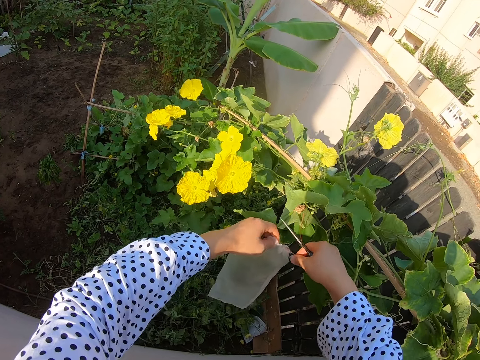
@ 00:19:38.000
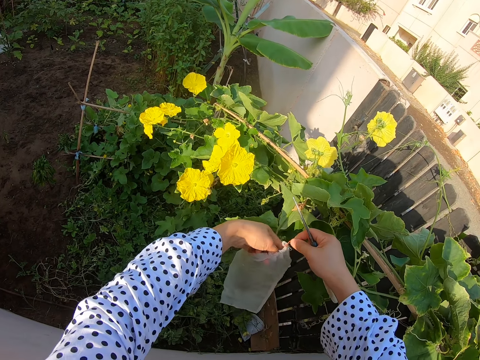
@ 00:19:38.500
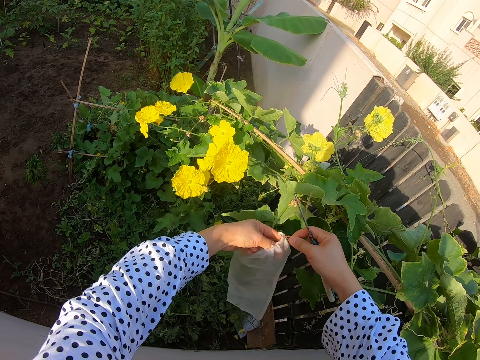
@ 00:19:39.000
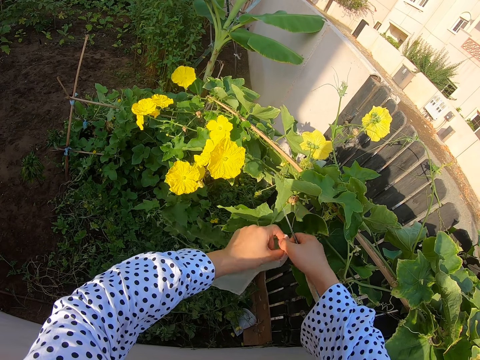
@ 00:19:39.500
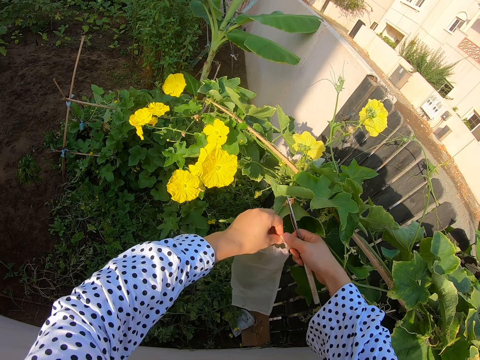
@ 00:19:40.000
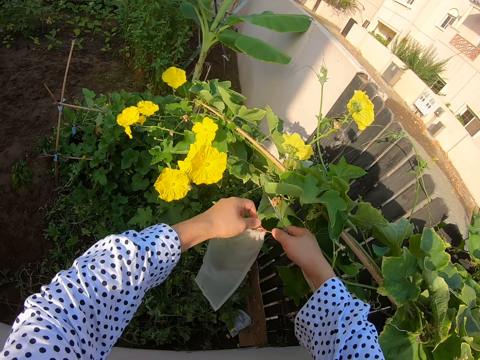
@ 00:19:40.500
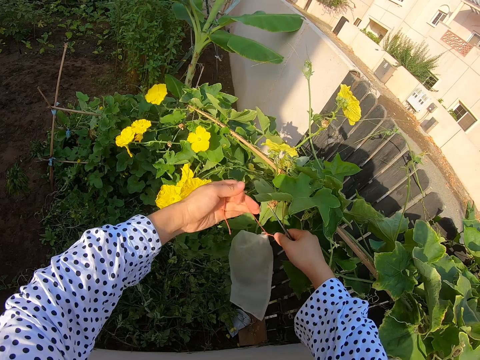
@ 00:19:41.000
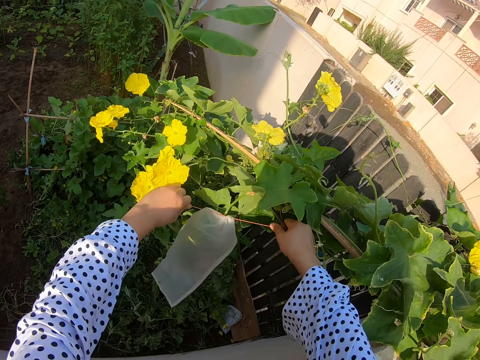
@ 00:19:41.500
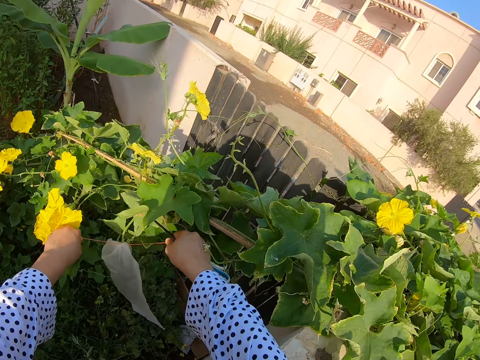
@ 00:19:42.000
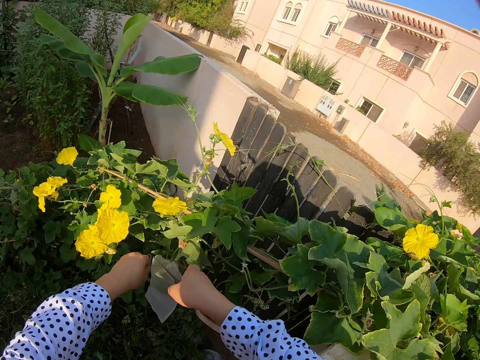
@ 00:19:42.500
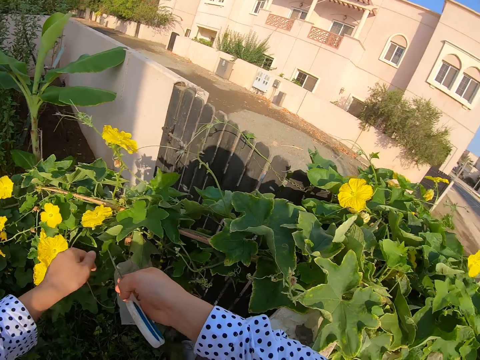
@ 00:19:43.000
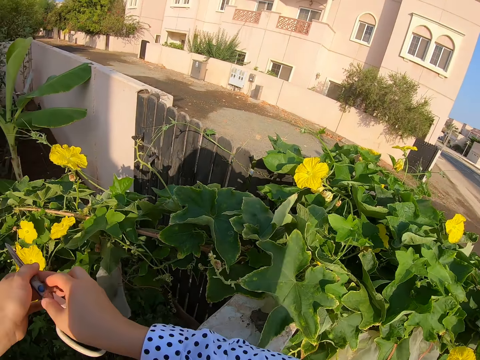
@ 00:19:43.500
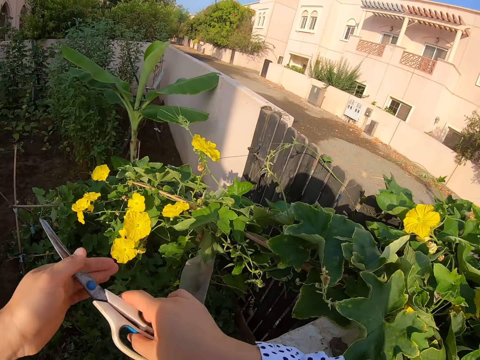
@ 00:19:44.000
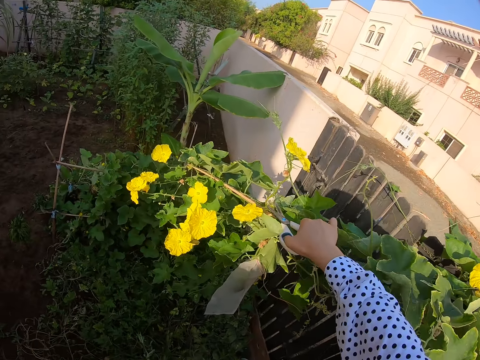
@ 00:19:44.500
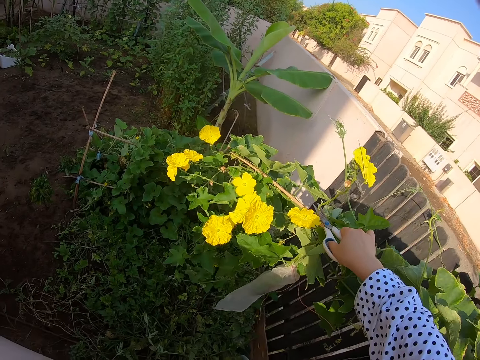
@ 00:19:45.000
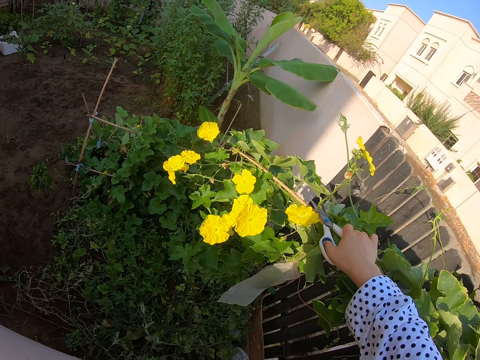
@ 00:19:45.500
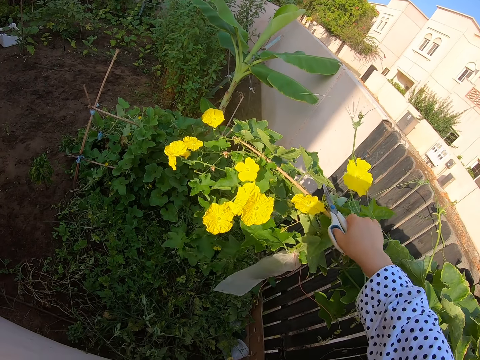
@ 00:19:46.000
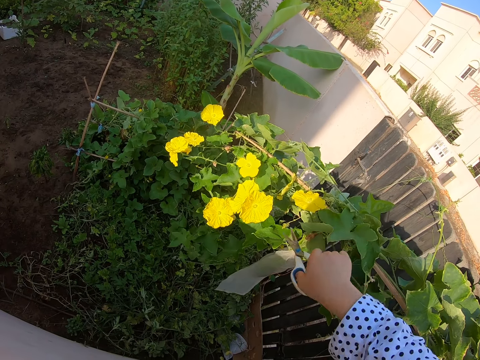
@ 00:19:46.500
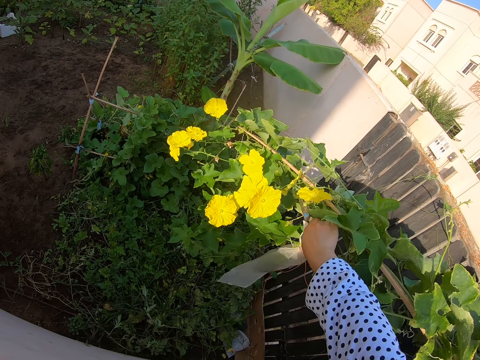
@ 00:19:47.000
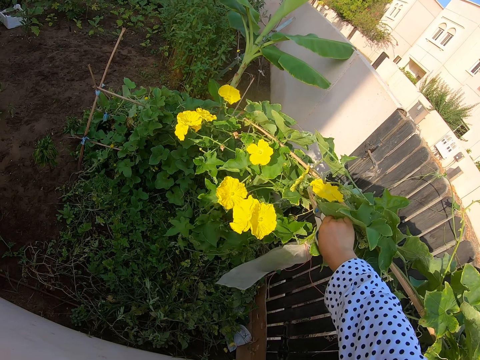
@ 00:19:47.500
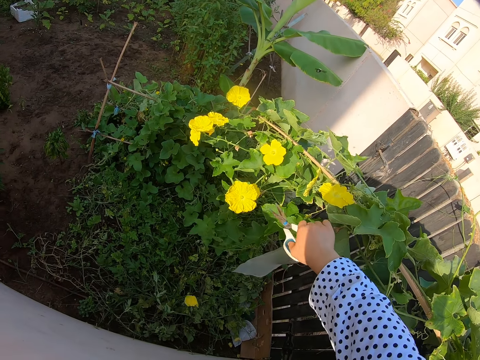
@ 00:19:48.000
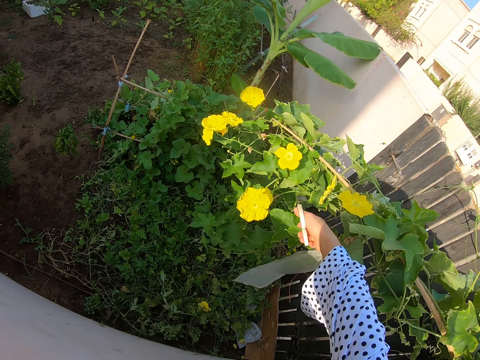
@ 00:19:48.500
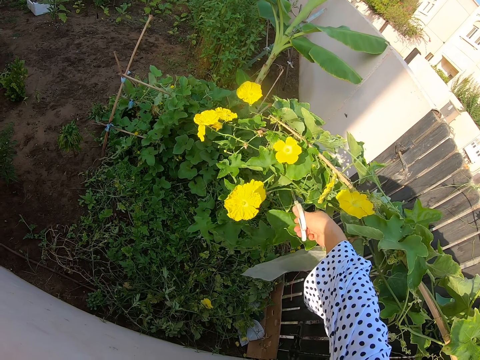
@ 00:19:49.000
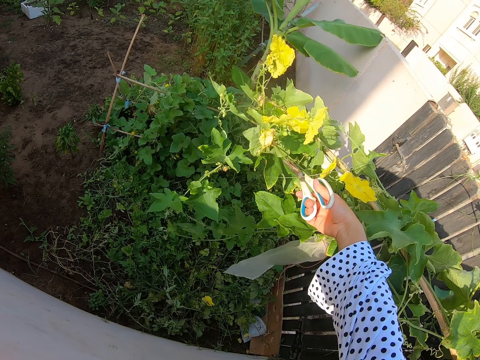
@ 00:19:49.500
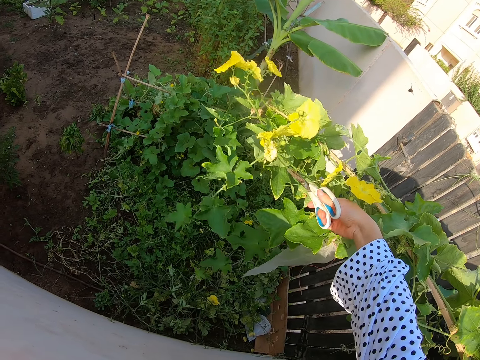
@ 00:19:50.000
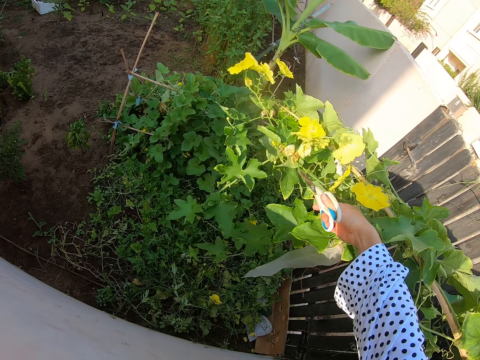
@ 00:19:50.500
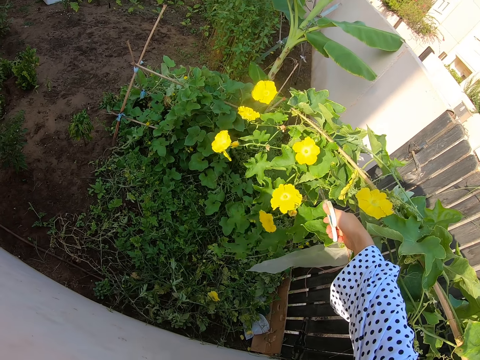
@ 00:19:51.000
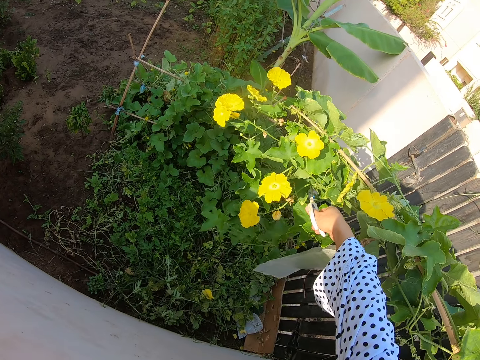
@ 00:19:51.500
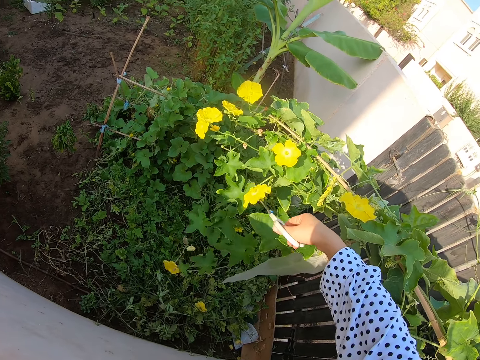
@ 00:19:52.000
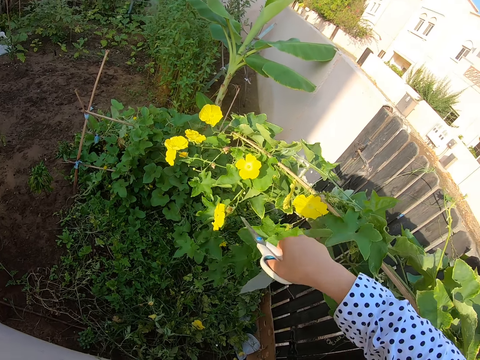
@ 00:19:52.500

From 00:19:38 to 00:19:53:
The camera wearer ties a bag with a string. They look around. They cut a plant with scissors. They hold the plant with the scissors.

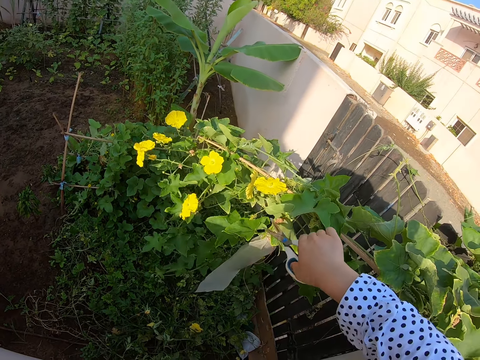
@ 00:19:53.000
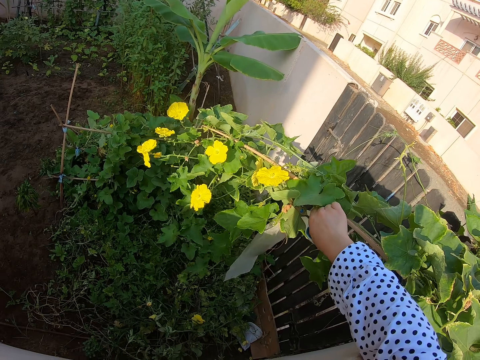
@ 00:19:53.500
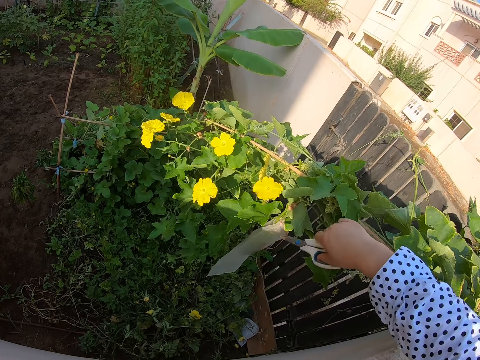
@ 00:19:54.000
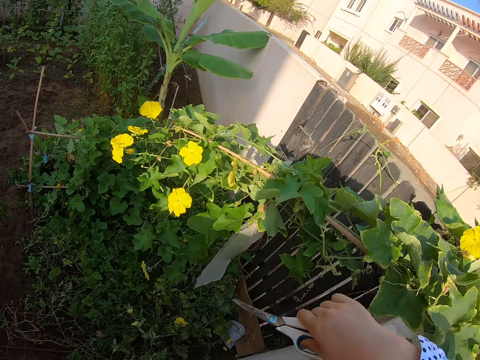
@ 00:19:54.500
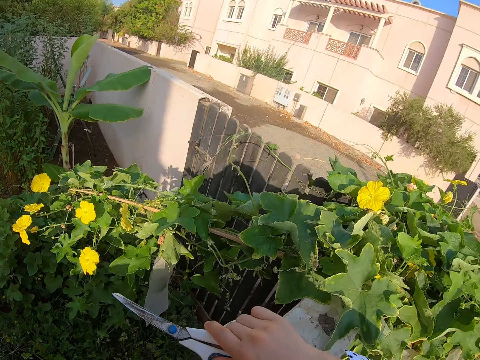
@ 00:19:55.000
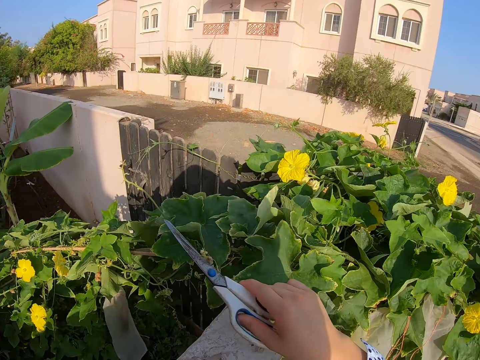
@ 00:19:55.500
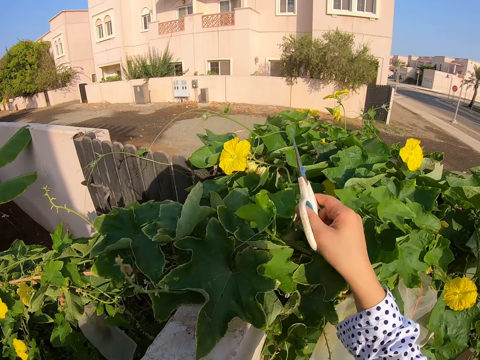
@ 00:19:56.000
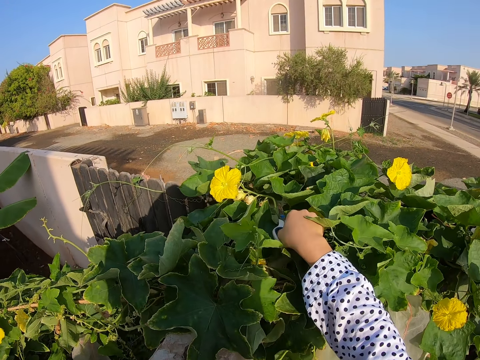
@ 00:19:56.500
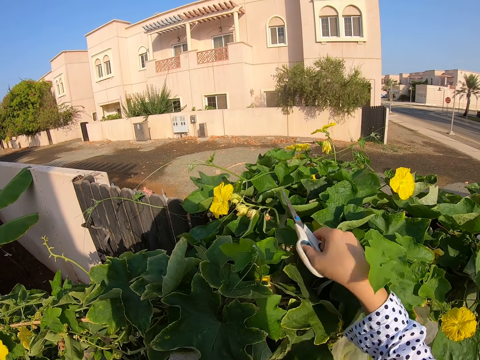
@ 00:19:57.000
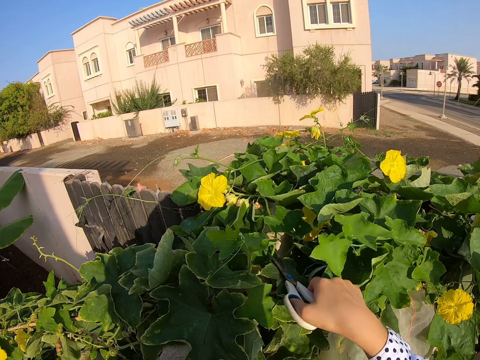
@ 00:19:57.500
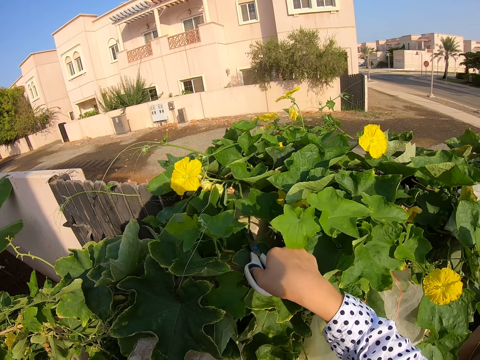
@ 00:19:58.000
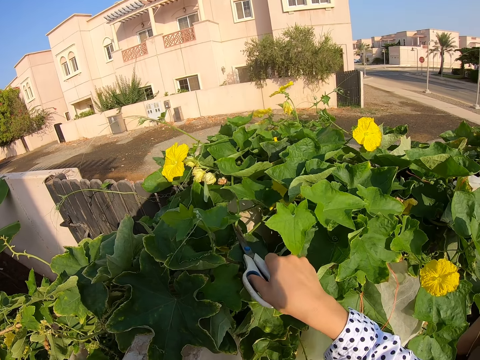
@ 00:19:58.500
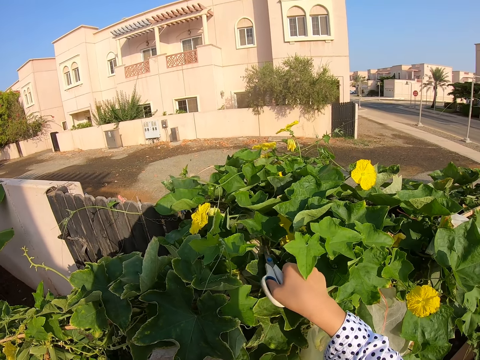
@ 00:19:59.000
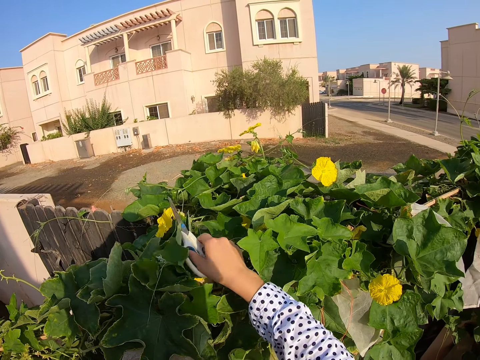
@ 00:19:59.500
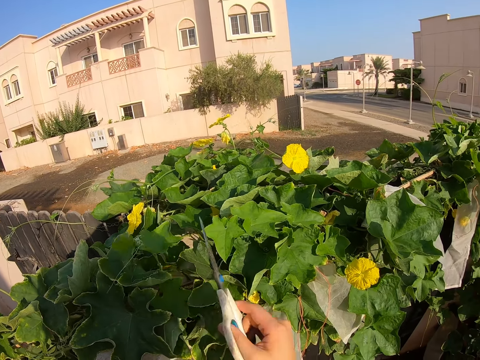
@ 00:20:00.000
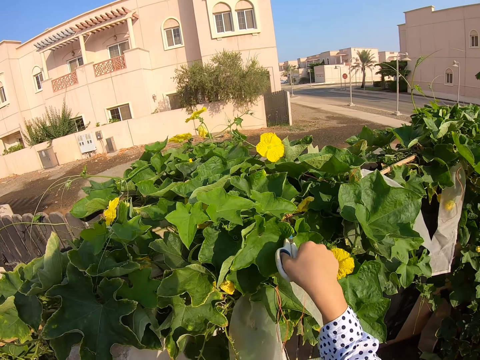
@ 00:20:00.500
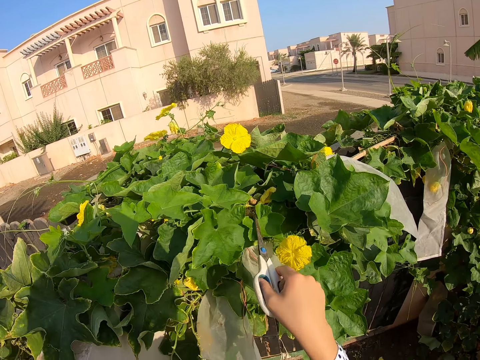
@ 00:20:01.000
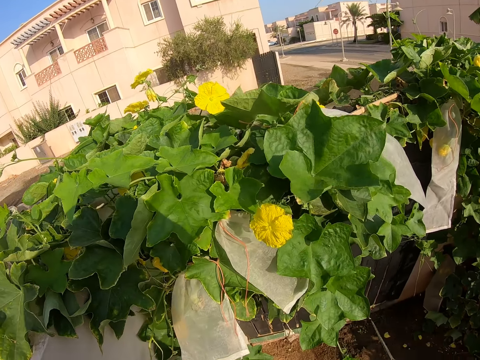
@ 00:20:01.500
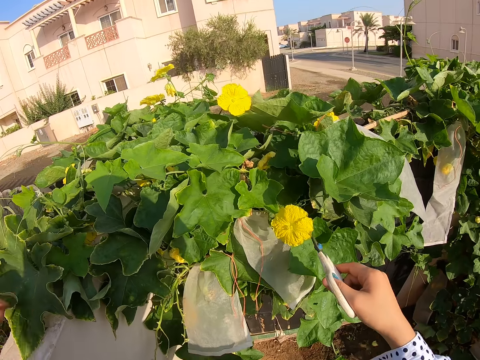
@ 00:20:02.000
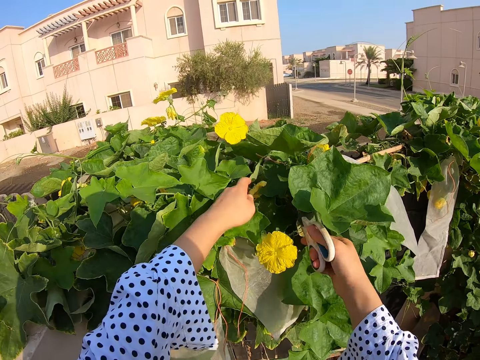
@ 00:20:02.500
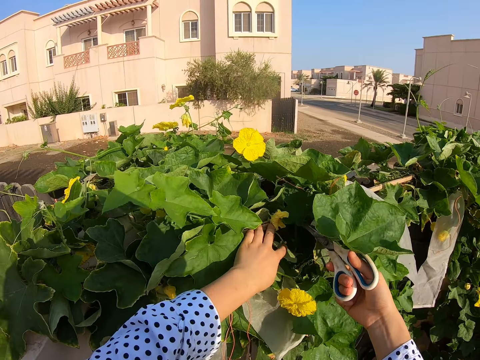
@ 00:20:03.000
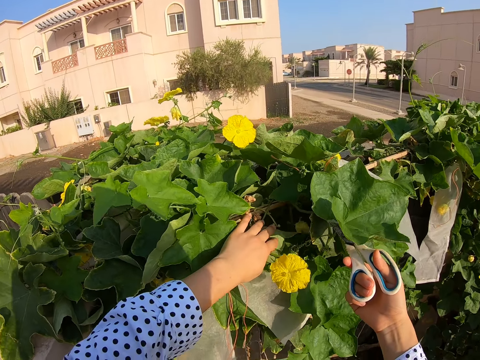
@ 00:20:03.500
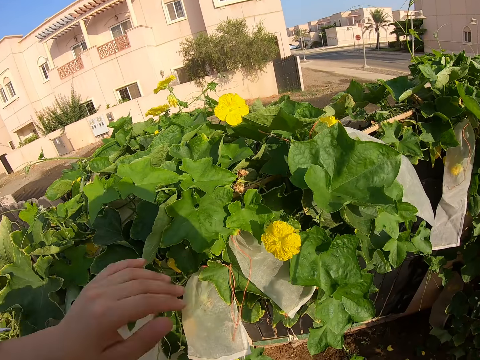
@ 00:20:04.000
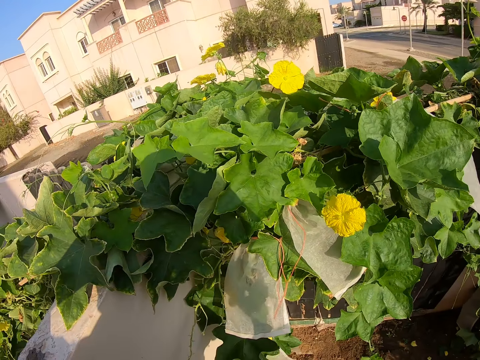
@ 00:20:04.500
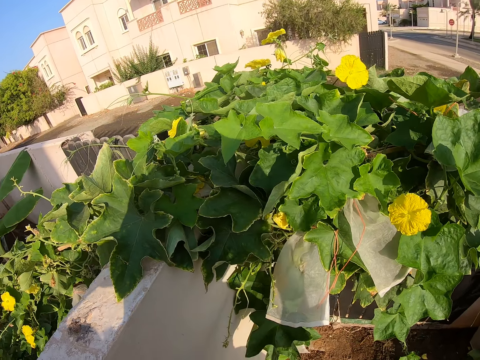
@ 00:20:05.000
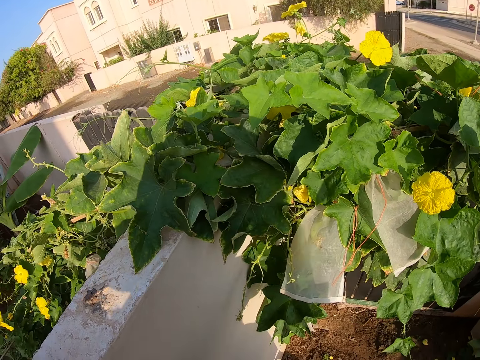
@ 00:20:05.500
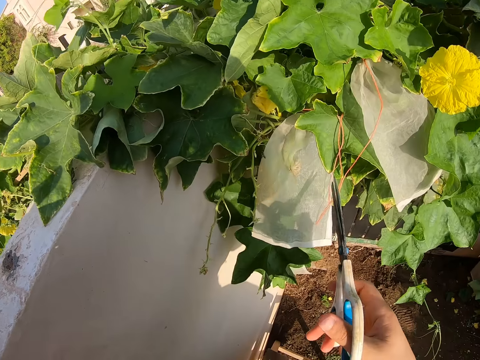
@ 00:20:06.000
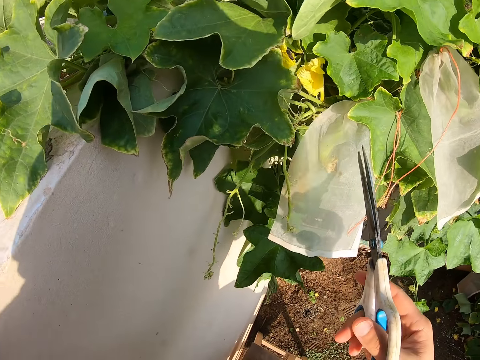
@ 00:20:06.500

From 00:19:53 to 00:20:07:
The camera wearer holds a plant. They touch the plant.
